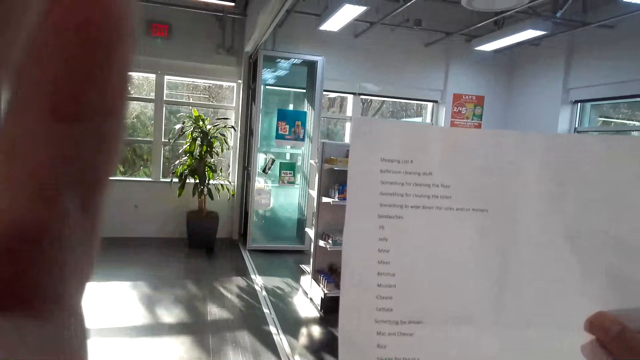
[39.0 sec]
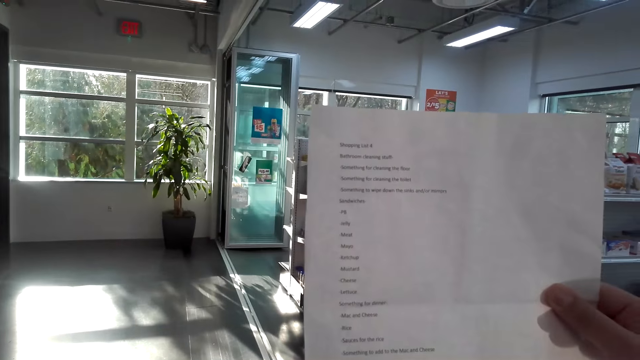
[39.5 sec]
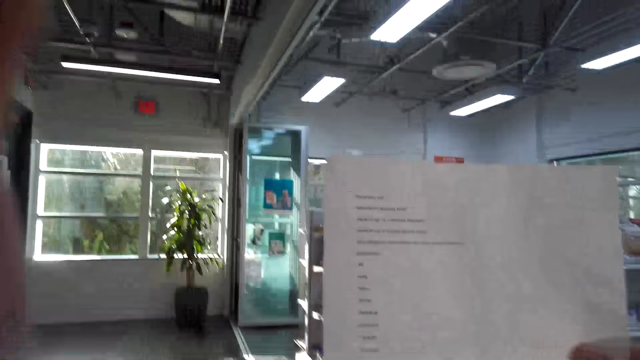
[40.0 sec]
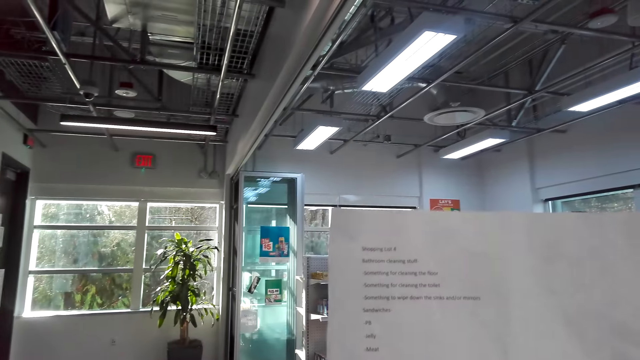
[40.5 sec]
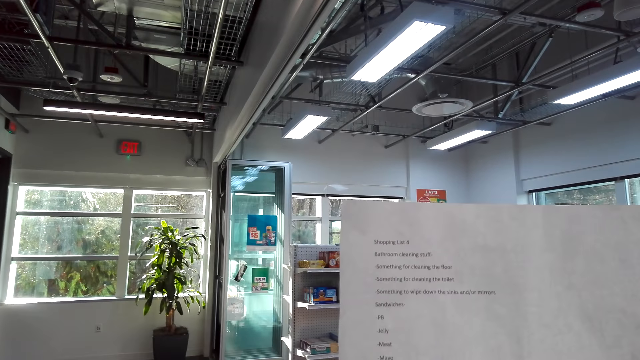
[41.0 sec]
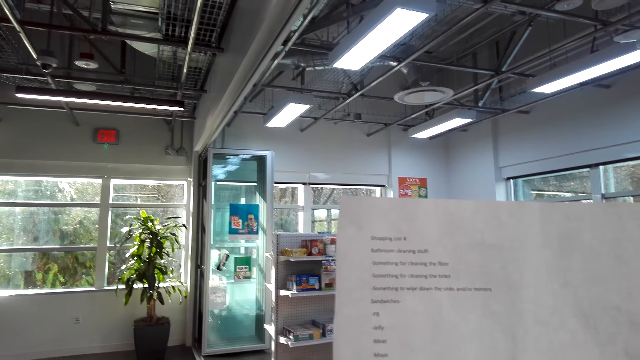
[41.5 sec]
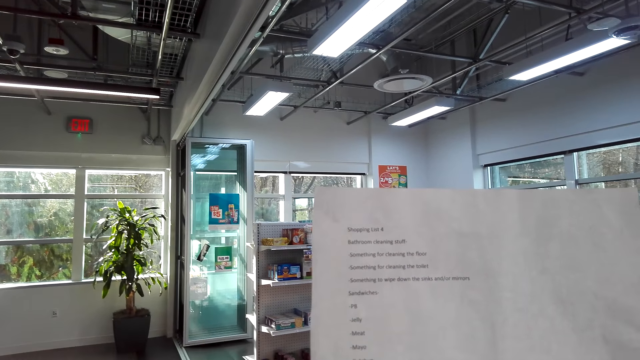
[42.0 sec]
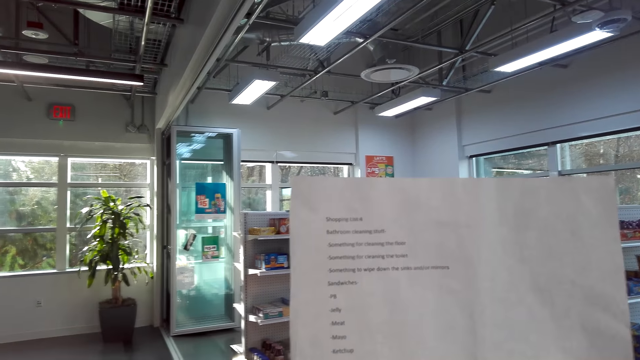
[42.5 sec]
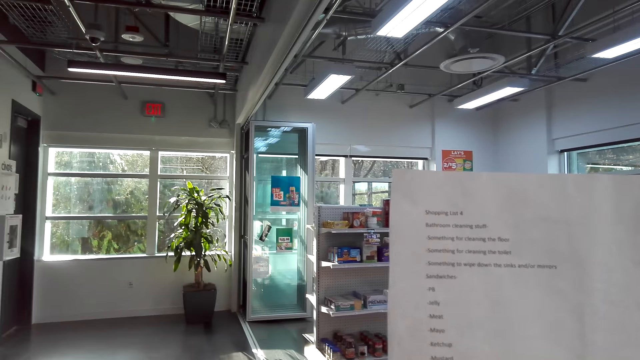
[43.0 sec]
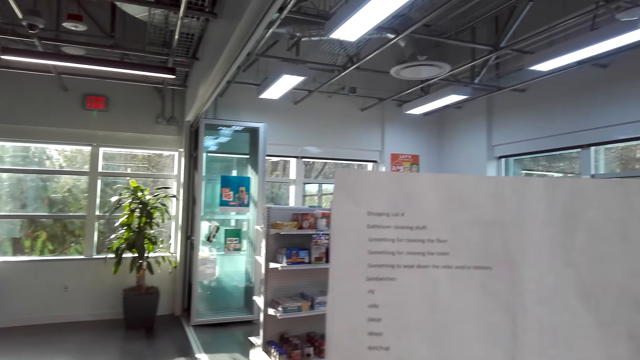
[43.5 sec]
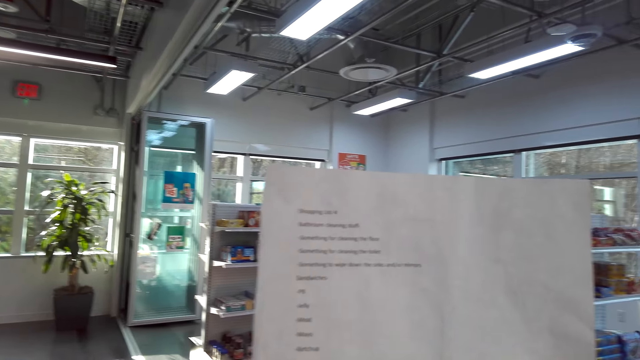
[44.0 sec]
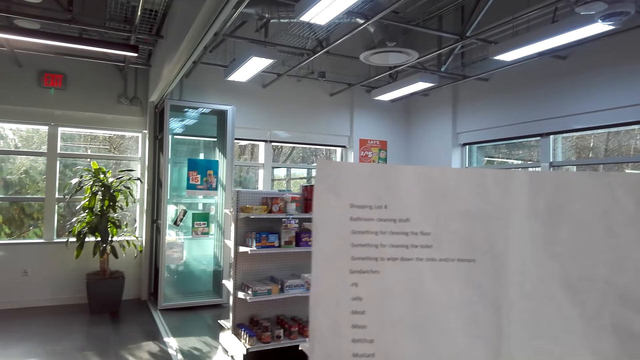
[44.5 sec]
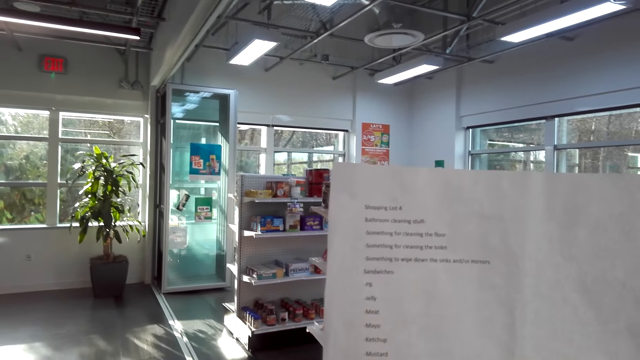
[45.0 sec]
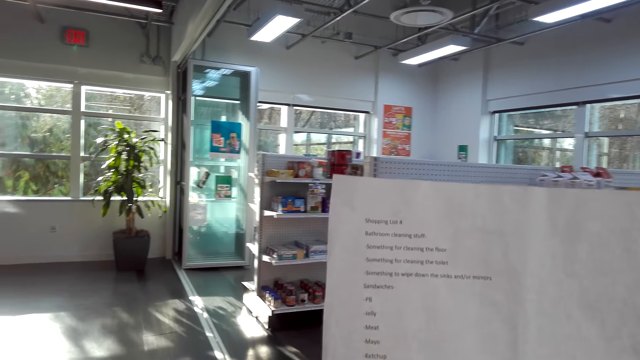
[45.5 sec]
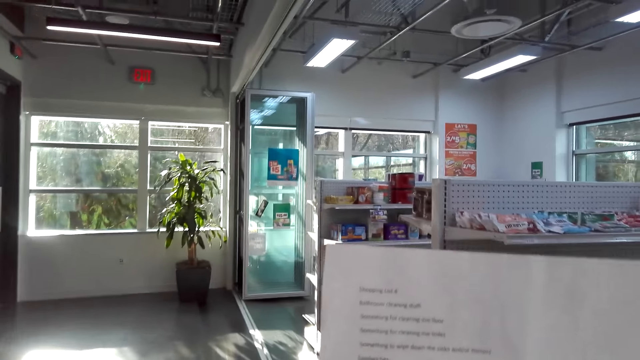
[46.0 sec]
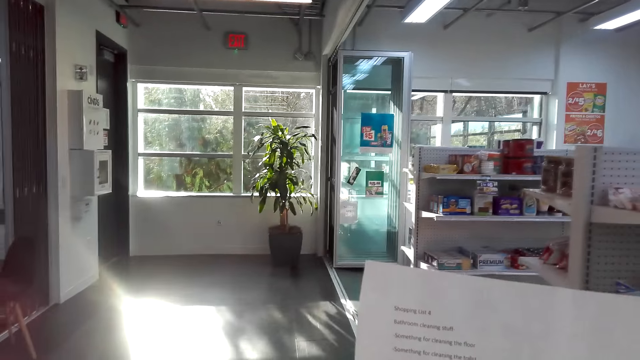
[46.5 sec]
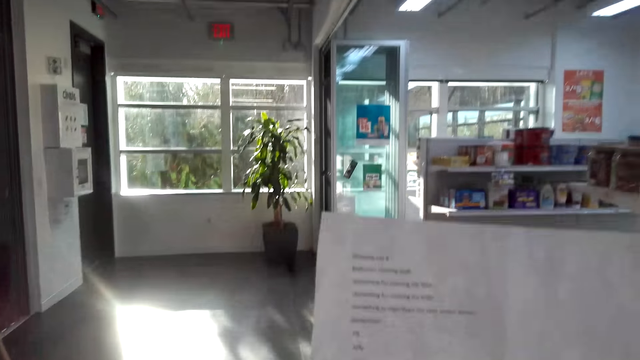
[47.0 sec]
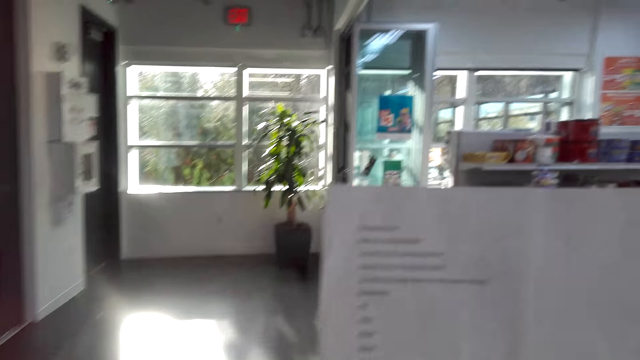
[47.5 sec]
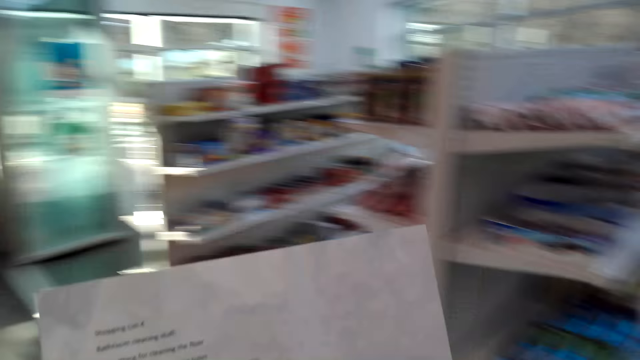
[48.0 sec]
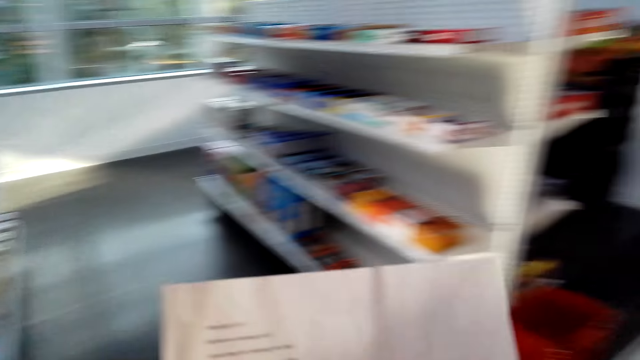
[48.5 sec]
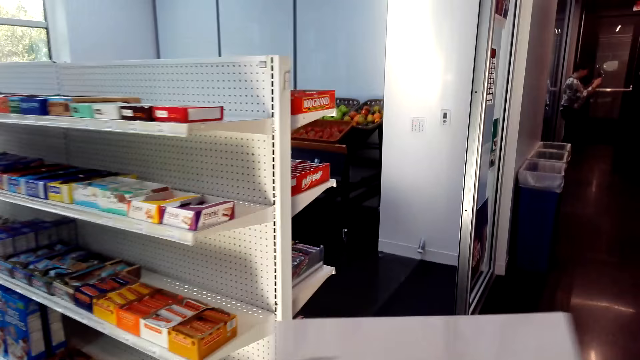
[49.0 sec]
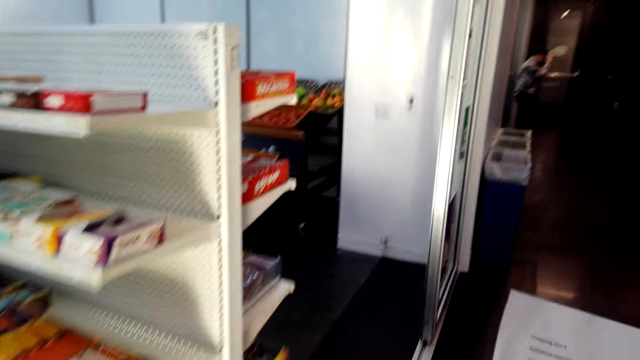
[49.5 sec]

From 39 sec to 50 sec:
The camera wearer reads on the paper. They move around the supermarket.

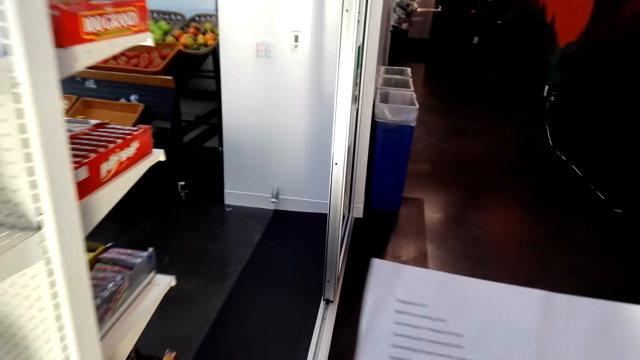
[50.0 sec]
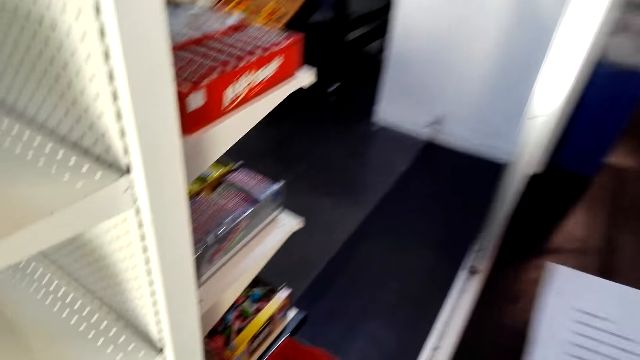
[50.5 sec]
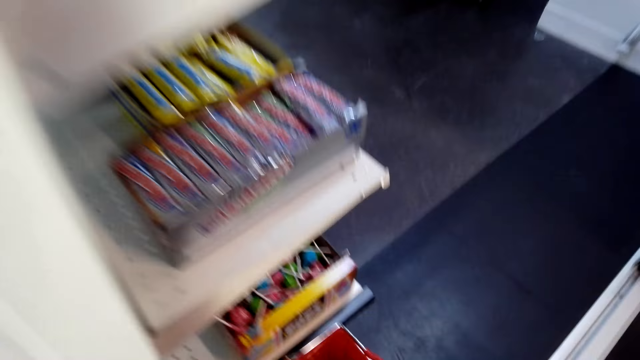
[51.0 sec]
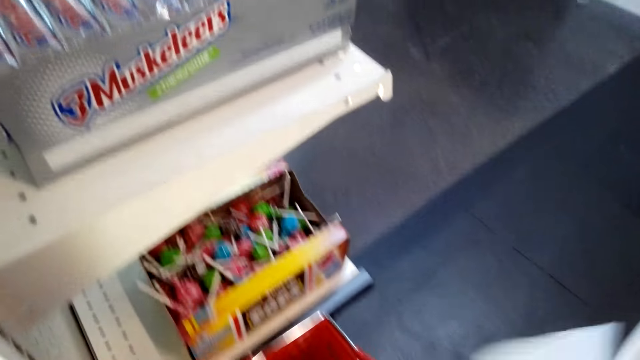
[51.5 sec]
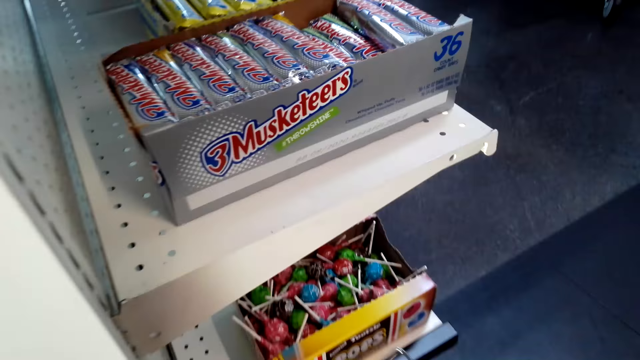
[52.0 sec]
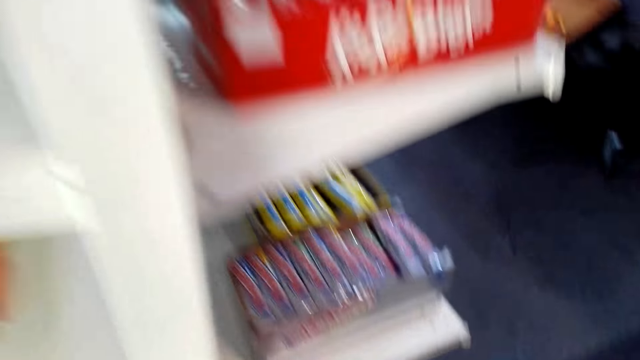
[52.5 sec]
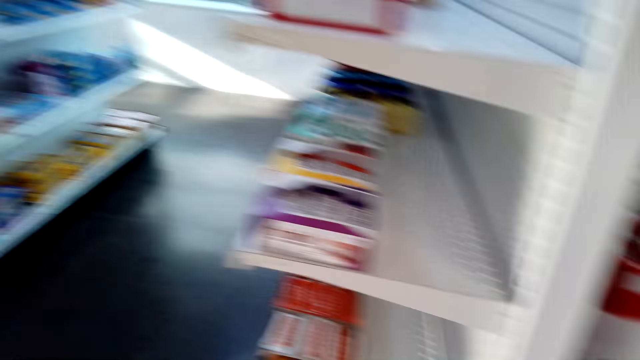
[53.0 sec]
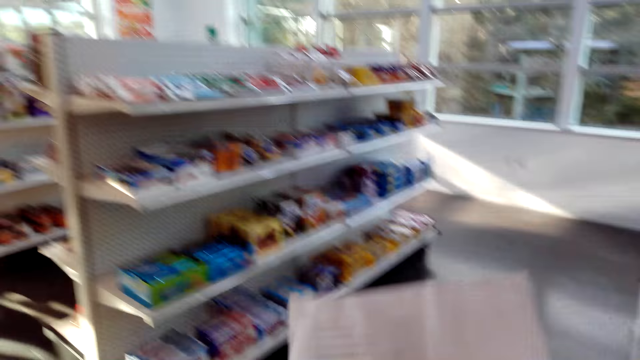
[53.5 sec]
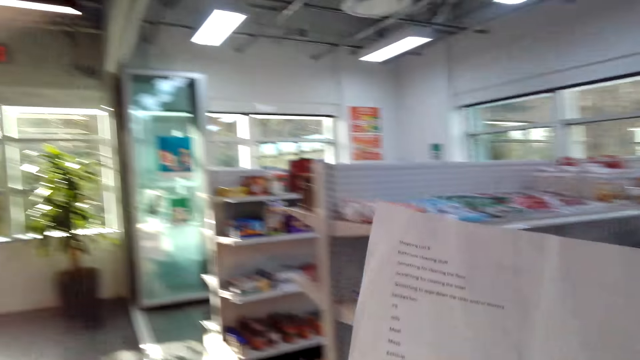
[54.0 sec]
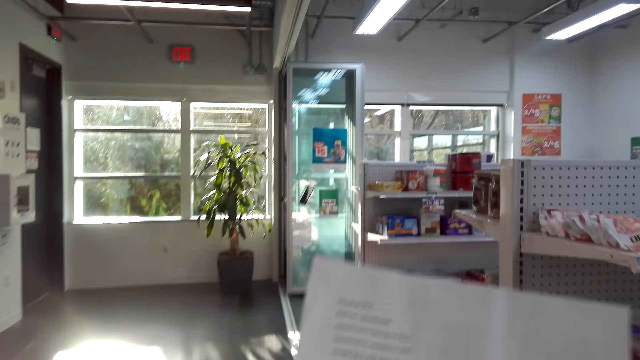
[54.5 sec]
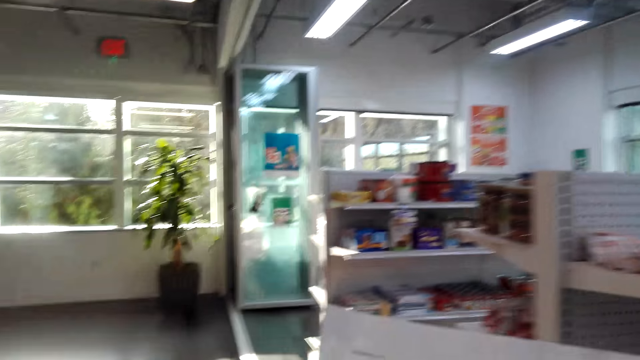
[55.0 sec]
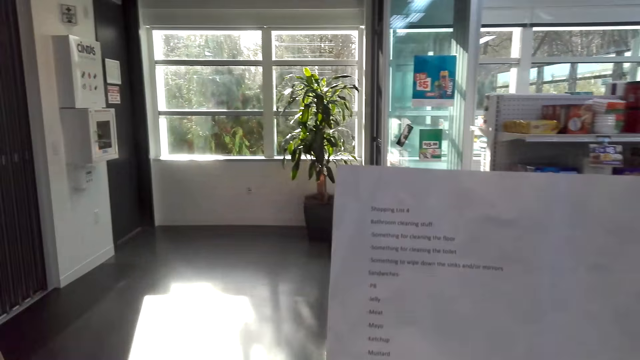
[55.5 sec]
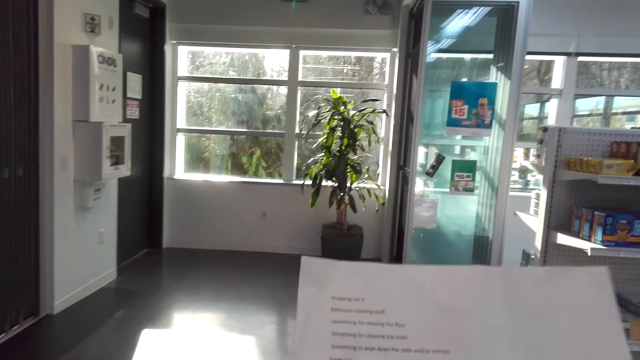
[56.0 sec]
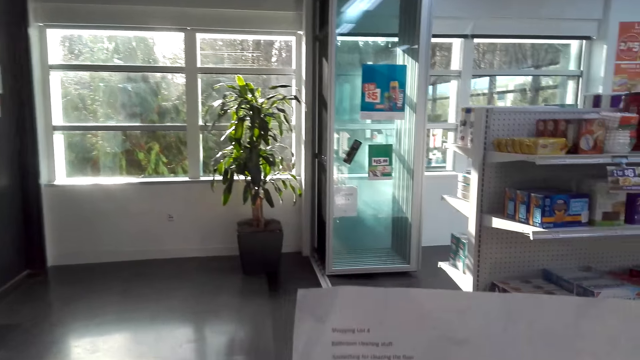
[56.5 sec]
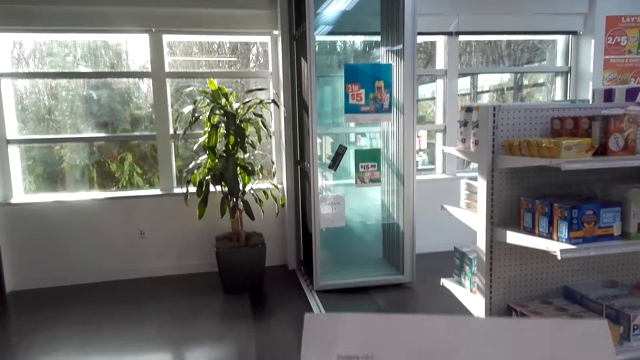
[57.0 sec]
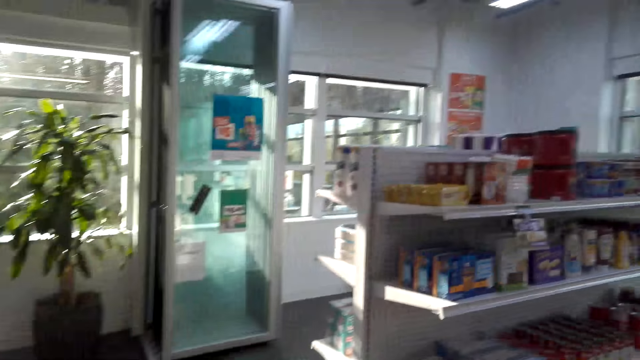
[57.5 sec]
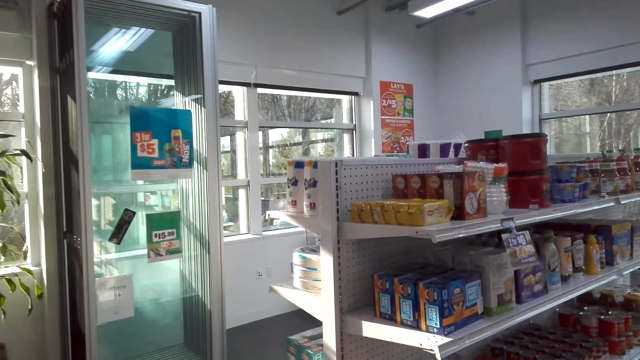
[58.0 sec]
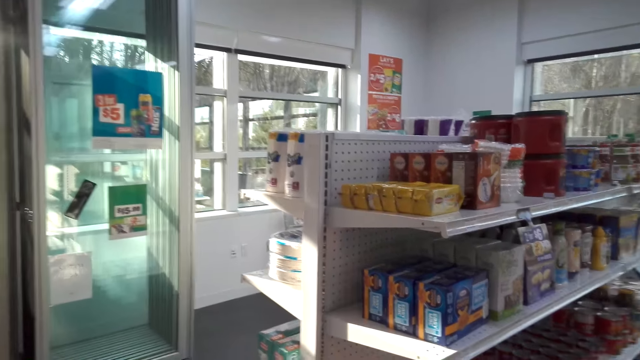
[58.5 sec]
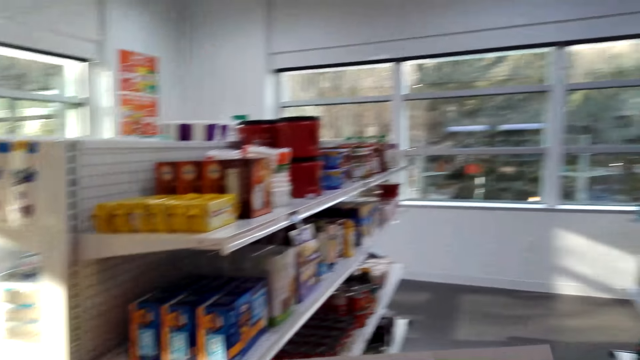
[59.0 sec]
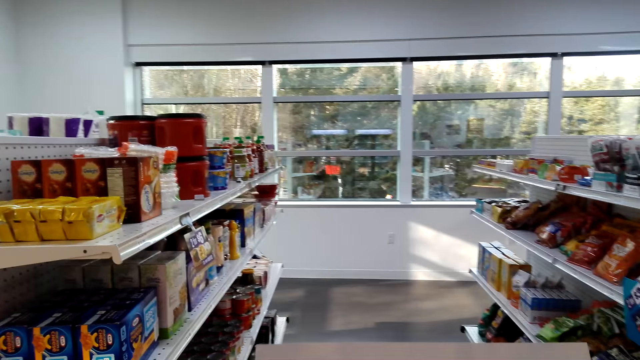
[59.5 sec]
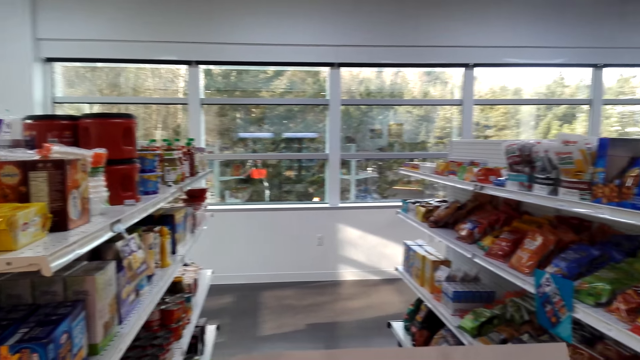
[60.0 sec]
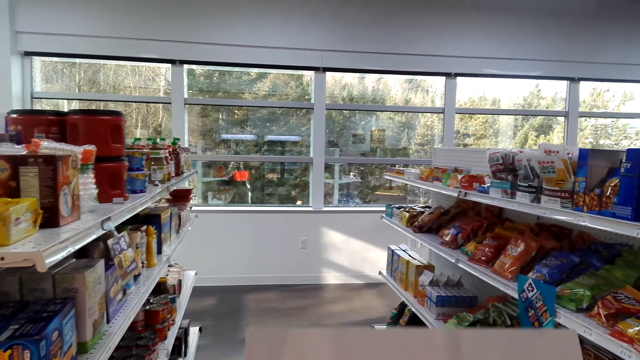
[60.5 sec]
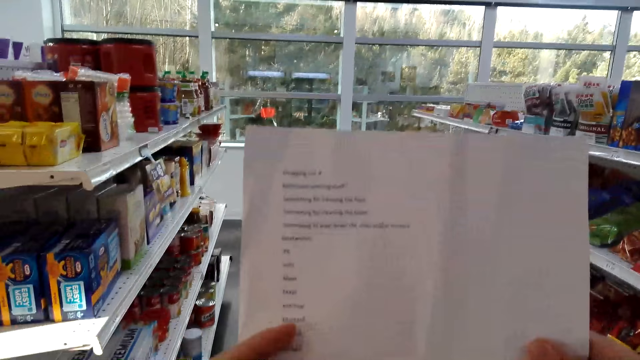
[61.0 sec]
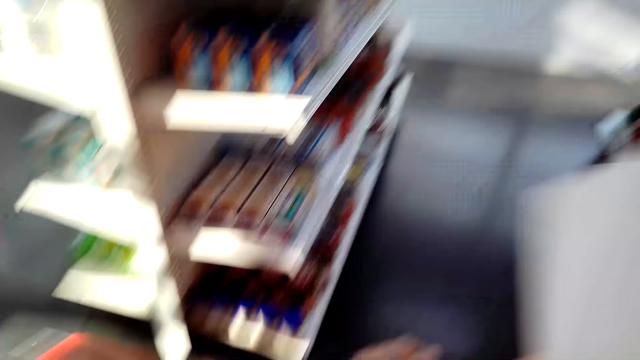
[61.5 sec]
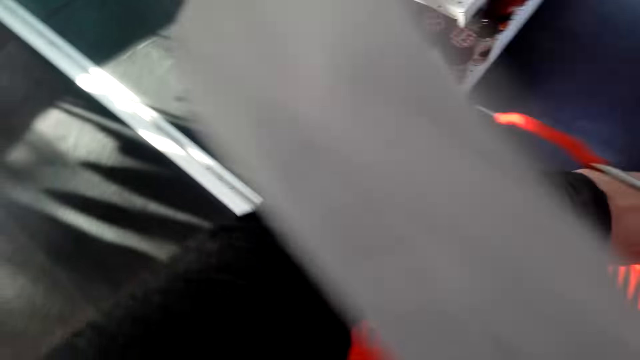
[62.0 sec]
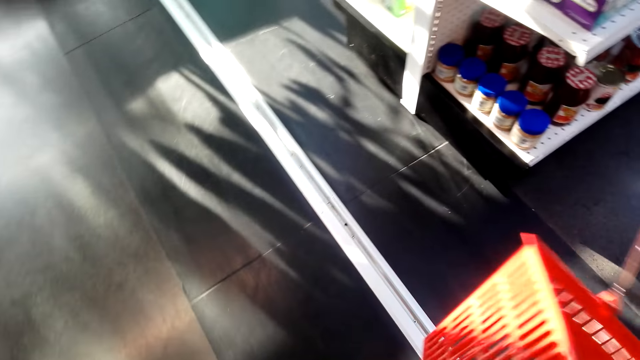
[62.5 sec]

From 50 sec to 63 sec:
The camera wearer picks up a shopping basket. They look at a piece of paper. They walk in the supermarket. They look at the piece of paper.
